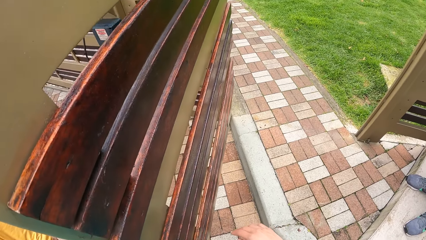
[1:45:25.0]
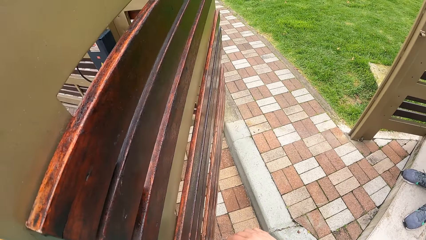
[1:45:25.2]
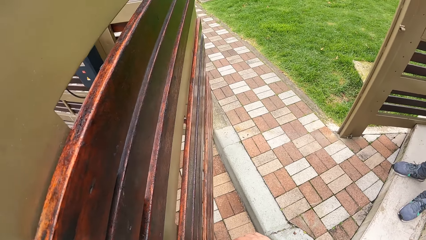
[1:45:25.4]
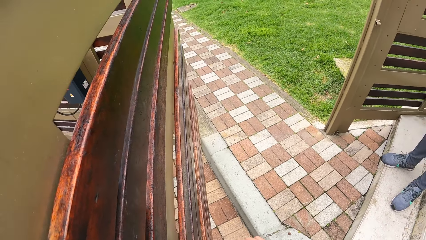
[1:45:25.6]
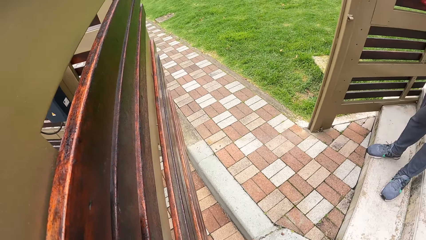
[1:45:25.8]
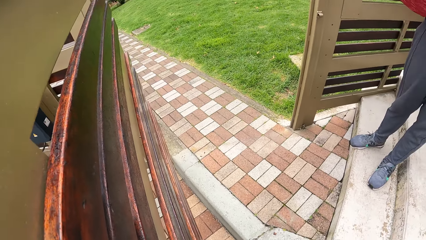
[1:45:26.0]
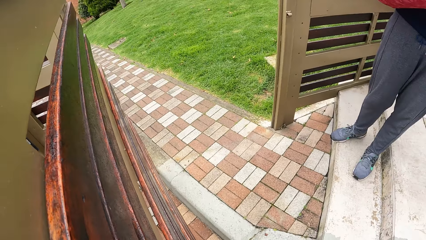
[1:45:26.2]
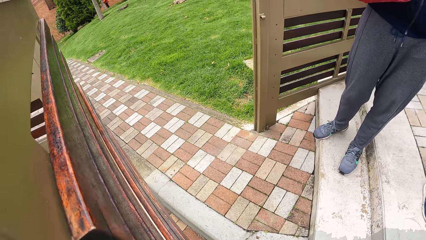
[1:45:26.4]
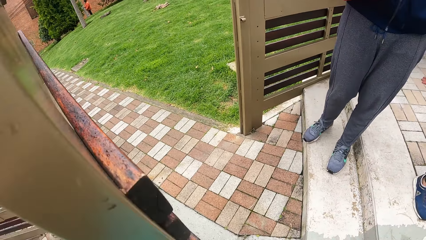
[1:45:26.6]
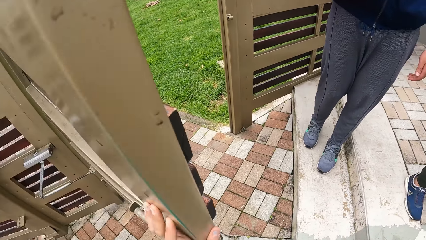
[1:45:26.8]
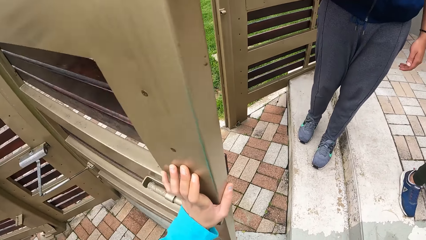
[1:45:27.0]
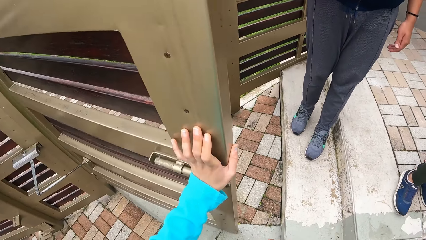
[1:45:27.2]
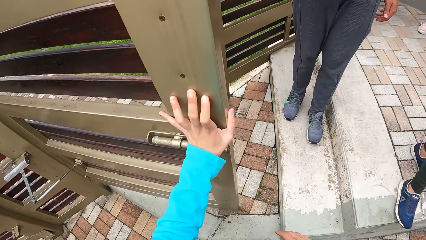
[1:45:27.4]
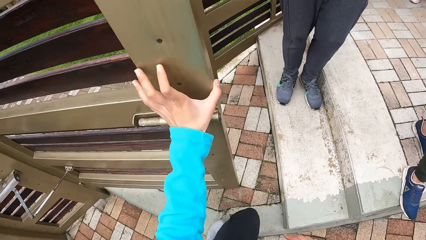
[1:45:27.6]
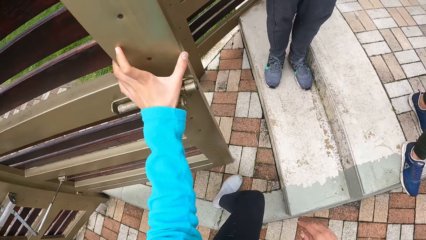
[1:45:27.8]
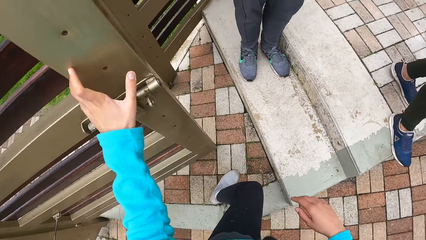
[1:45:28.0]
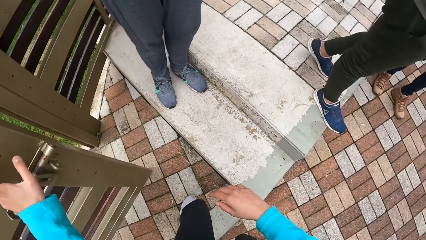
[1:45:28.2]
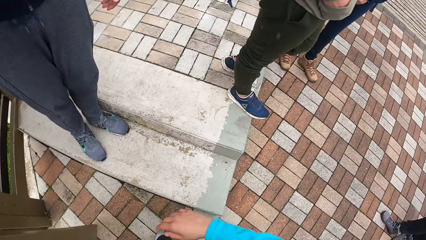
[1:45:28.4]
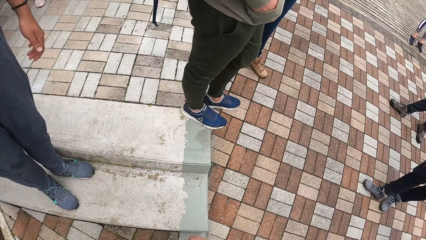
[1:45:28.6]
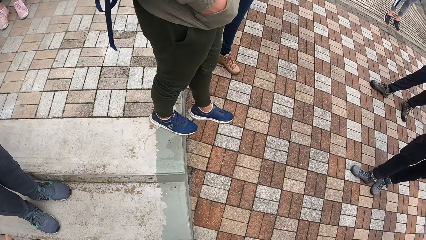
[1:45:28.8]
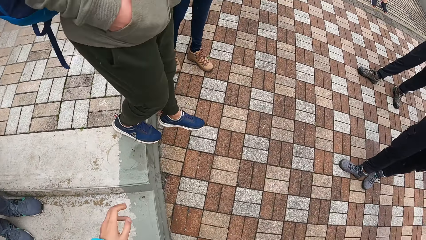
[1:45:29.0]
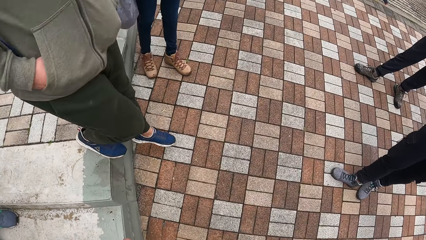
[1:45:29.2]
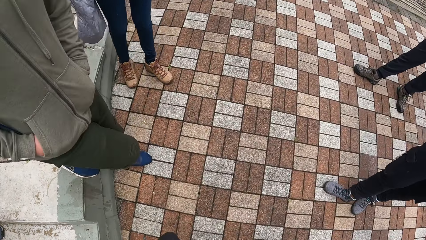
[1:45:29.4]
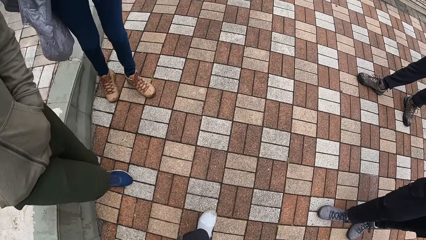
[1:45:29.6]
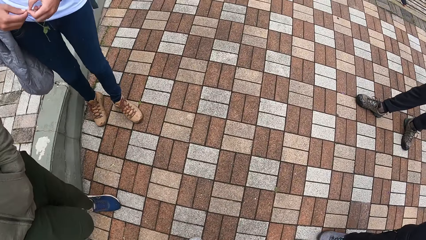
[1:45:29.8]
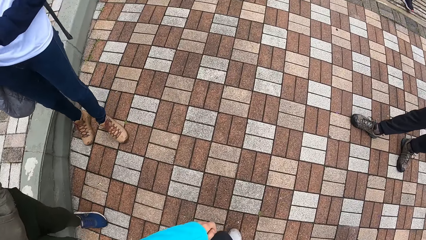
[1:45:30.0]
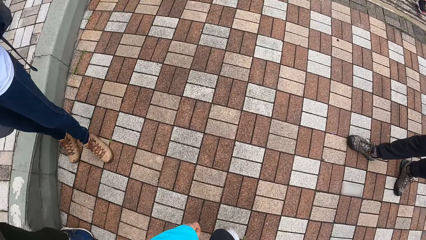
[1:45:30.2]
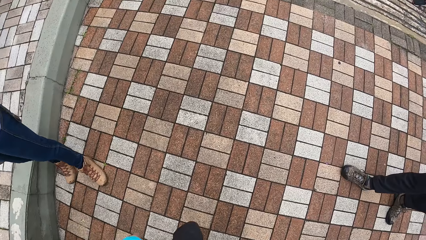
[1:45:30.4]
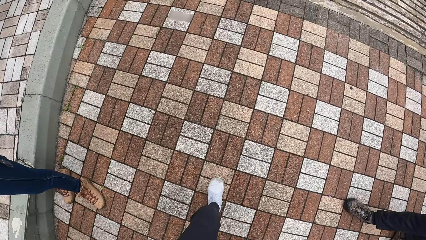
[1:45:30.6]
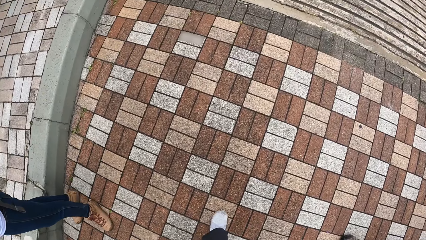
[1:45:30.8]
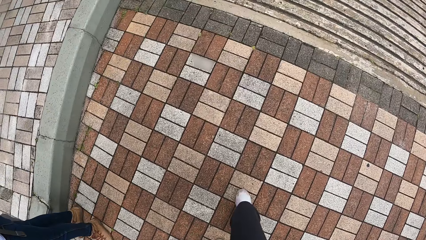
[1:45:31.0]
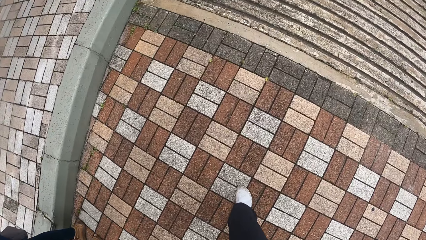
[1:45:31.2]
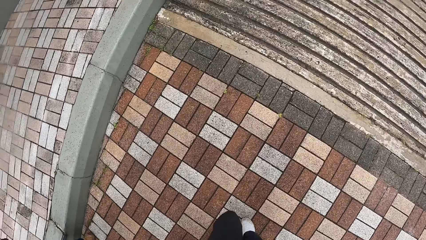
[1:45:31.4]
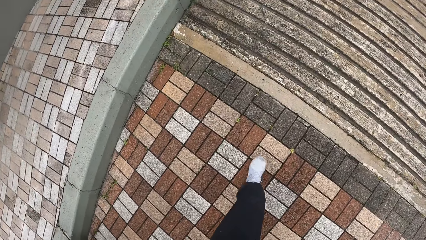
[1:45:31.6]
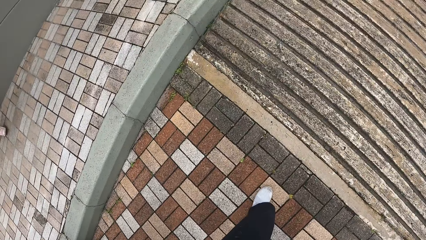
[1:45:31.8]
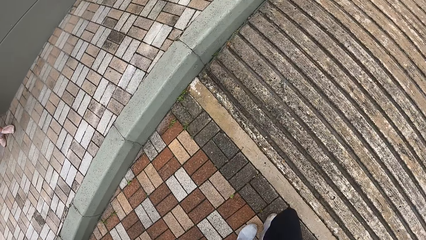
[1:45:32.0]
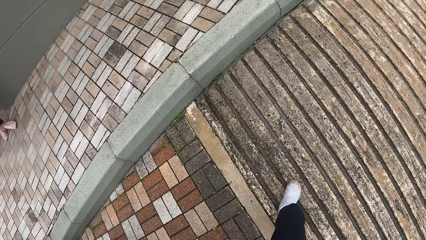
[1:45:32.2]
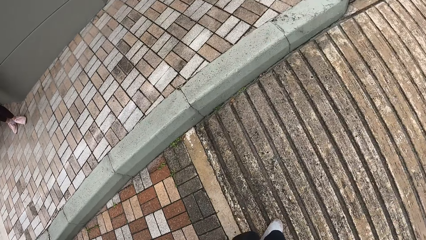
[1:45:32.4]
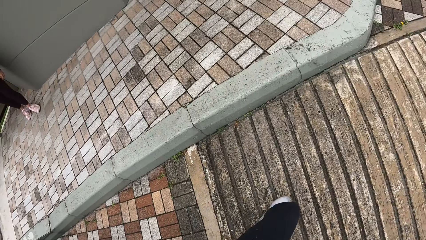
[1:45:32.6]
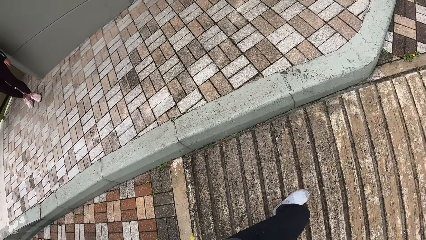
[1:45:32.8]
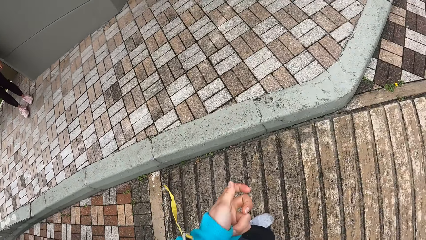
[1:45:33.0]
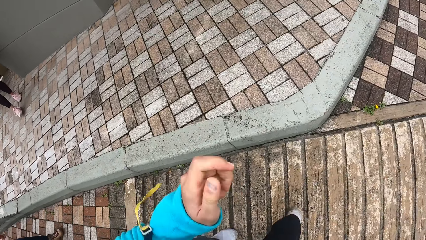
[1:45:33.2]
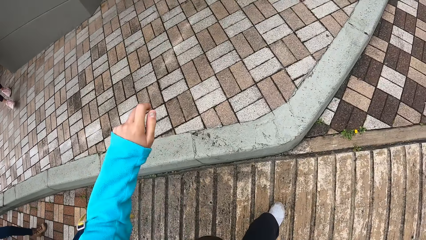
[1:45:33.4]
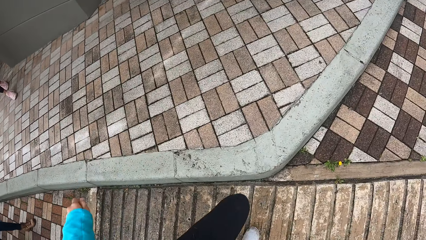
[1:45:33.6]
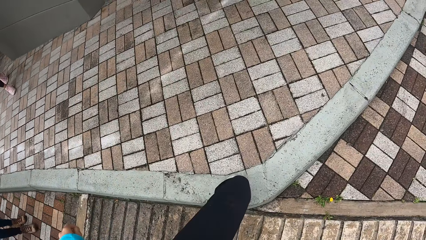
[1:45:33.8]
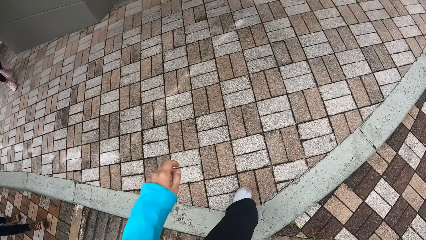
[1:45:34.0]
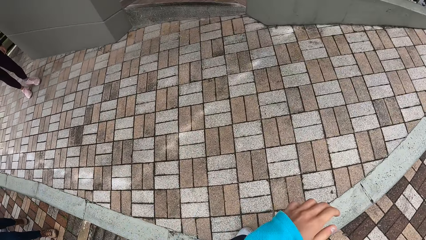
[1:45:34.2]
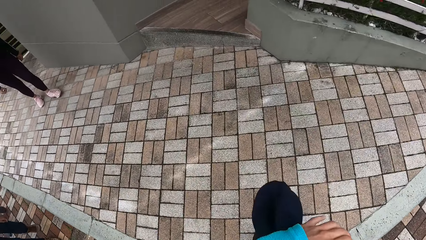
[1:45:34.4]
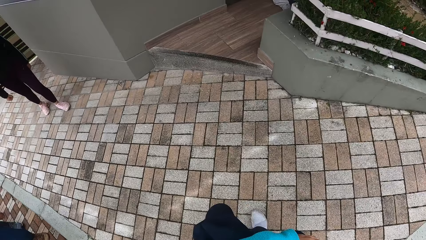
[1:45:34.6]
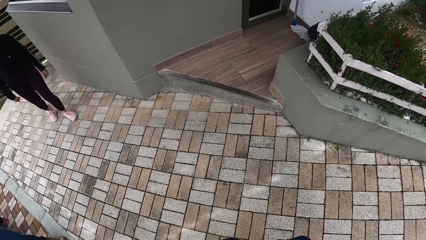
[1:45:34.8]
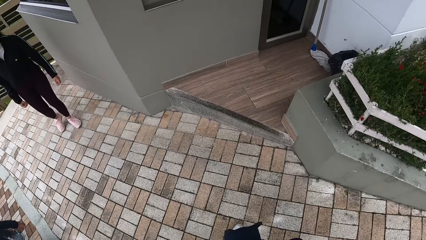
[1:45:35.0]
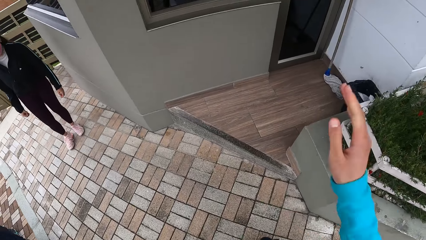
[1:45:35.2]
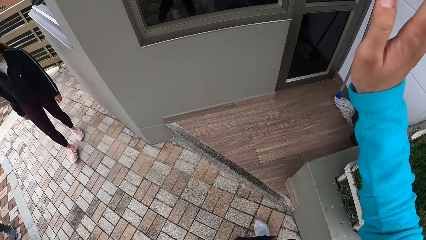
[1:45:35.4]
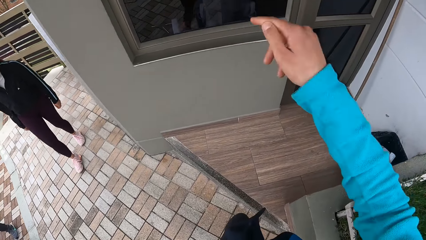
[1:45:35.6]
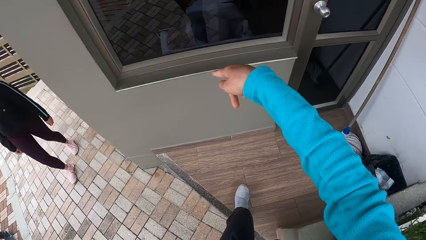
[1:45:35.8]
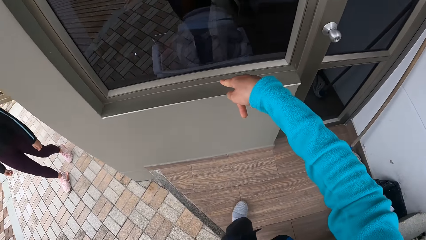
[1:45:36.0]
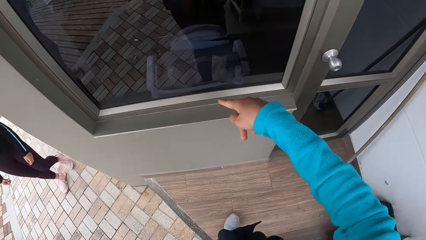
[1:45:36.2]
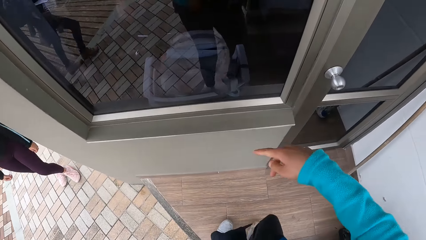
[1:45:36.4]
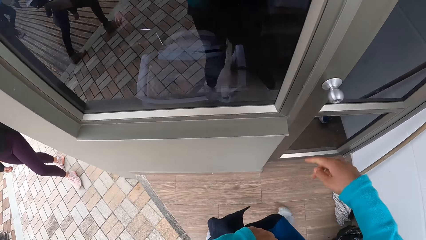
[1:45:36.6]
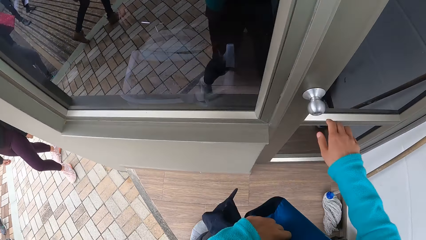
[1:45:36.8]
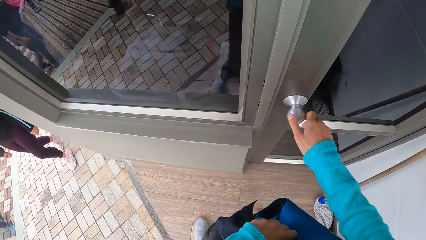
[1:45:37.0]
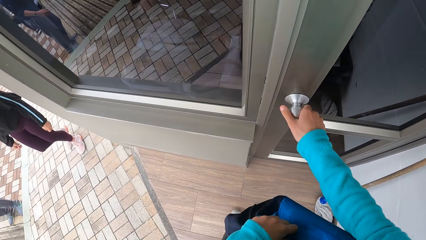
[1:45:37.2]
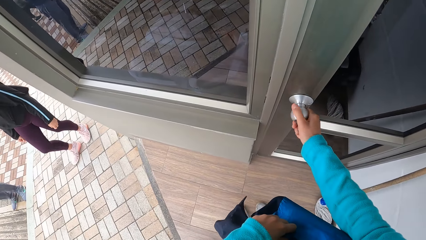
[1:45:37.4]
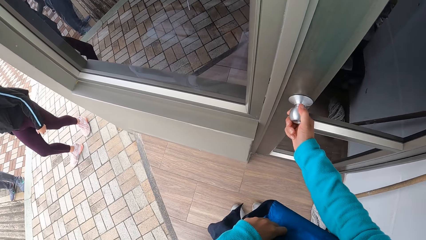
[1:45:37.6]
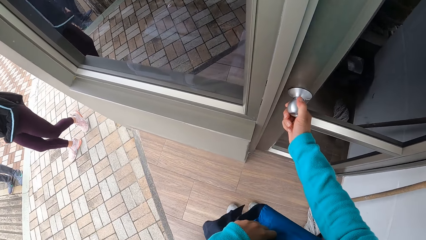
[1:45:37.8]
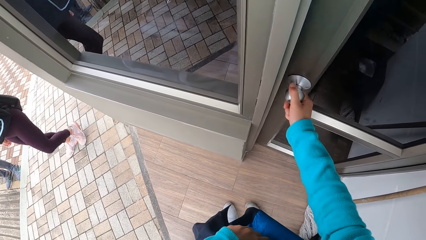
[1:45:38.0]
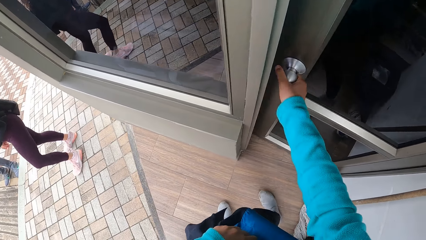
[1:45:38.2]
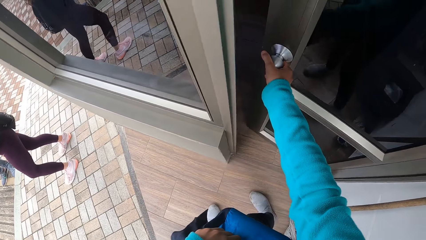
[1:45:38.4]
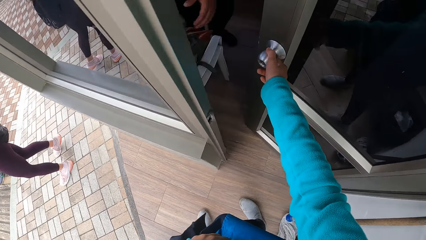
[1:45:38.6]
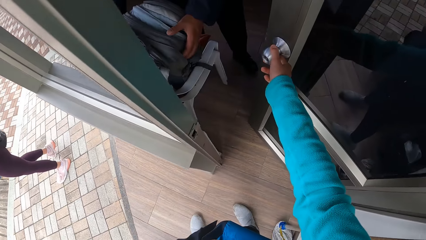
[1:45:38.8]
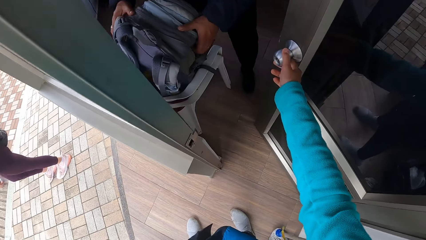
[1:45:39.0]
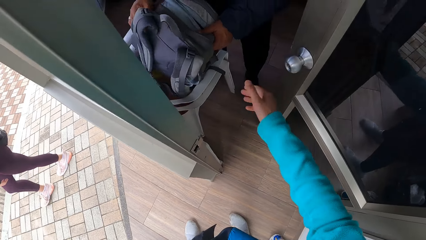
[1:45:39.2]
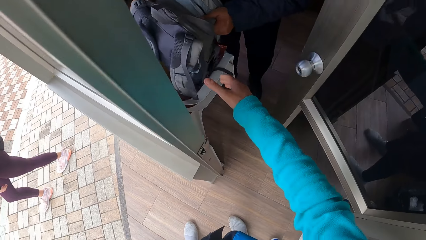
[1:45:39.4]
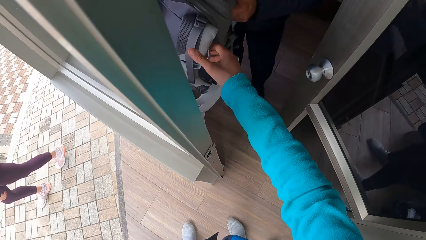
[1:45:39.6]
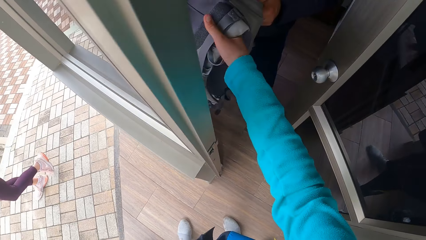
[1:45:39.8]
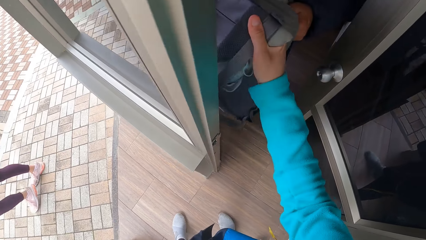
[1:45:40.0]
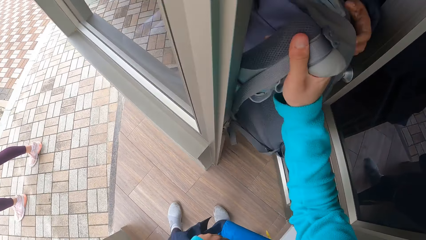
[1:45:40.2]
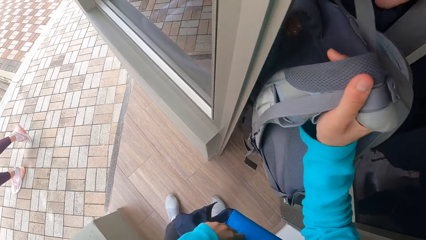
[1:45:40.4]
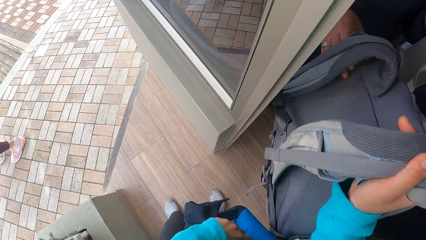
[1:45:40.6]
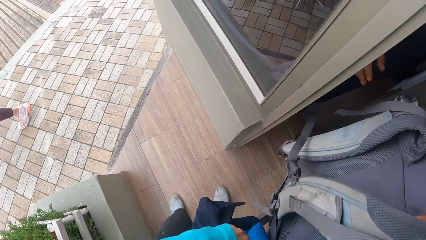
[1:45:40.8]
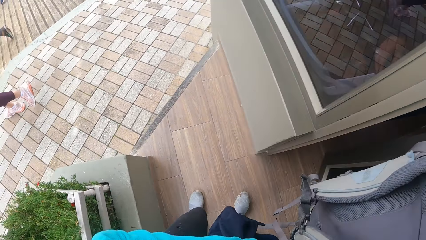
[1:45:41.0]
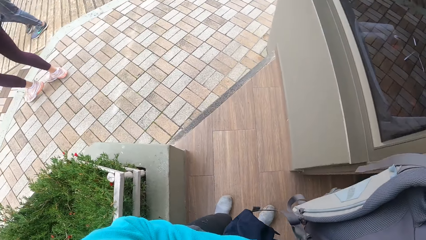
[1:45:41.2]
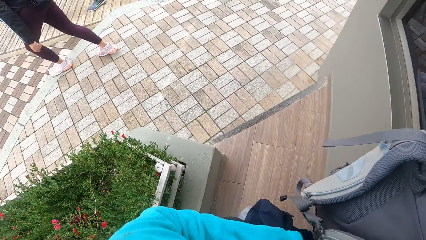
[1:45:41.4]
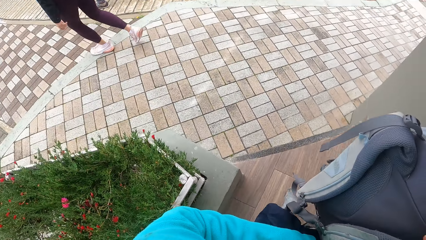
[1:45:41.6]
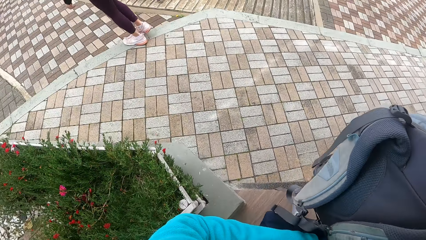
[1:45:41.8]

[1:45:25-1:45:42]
The camera wearer closes the gate. She walks in the compound. She walks towards a door. She waves her right hand. She opens the door with her right hand. A man passes a backpack to the camera wearer with both hands. The camera wearer takes a bag.
